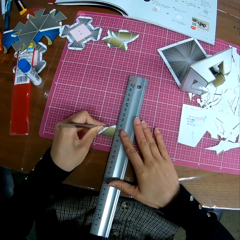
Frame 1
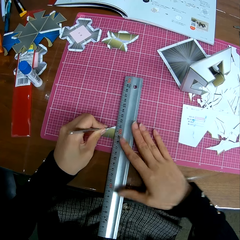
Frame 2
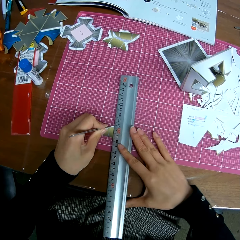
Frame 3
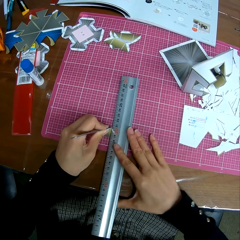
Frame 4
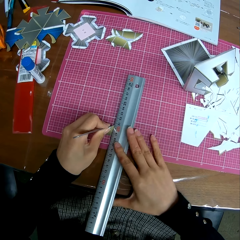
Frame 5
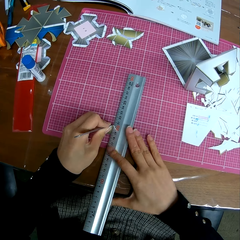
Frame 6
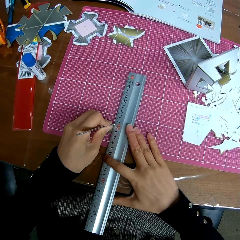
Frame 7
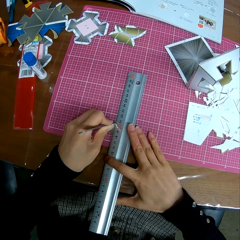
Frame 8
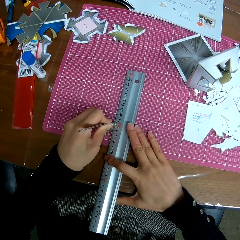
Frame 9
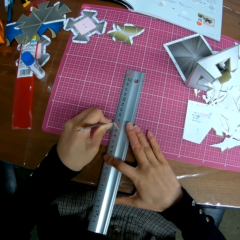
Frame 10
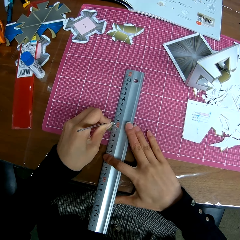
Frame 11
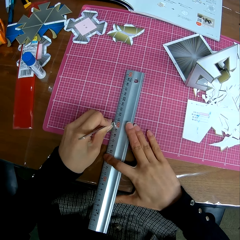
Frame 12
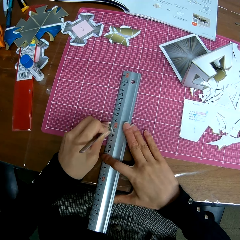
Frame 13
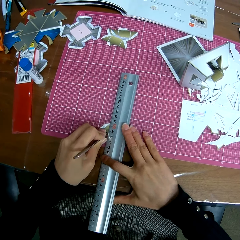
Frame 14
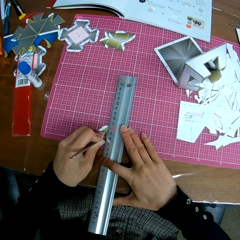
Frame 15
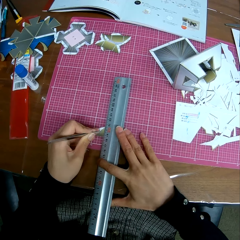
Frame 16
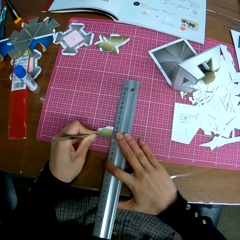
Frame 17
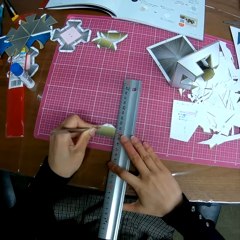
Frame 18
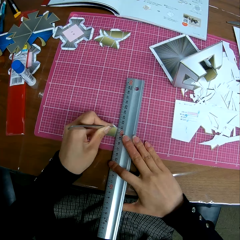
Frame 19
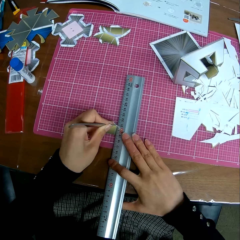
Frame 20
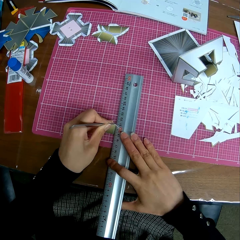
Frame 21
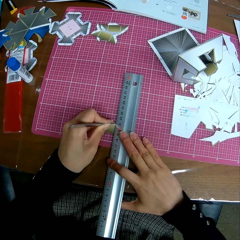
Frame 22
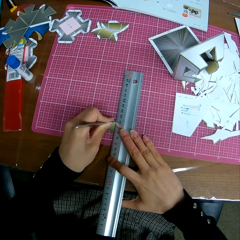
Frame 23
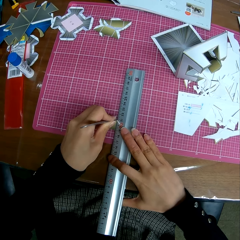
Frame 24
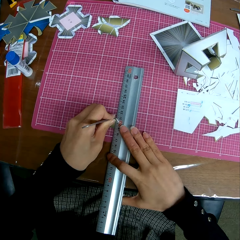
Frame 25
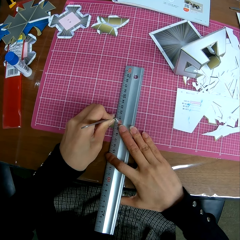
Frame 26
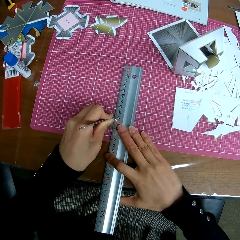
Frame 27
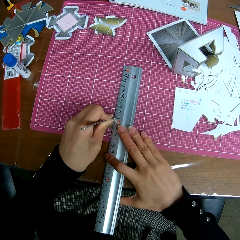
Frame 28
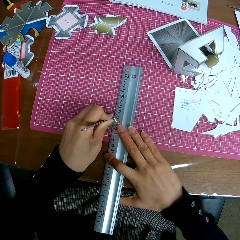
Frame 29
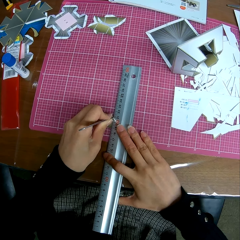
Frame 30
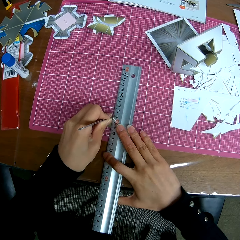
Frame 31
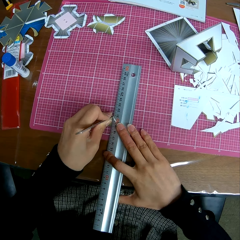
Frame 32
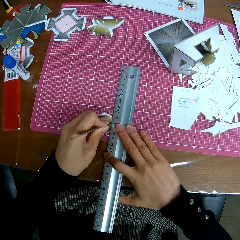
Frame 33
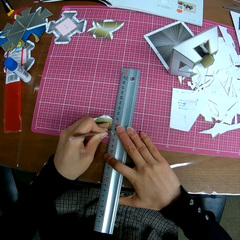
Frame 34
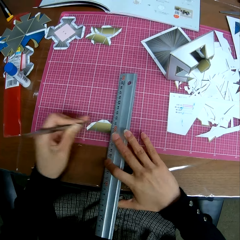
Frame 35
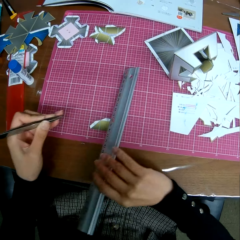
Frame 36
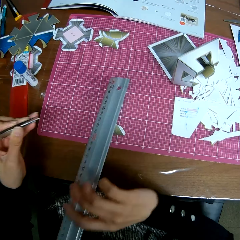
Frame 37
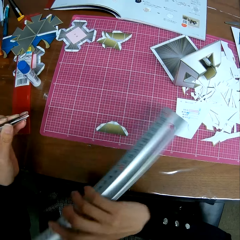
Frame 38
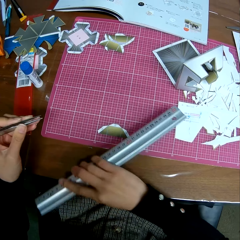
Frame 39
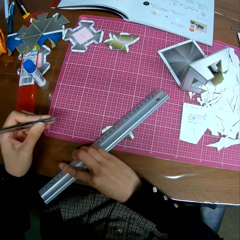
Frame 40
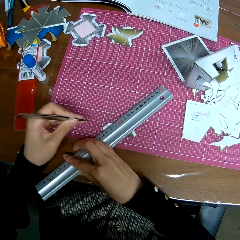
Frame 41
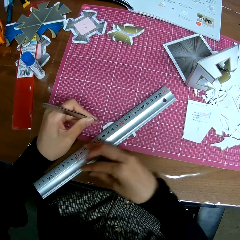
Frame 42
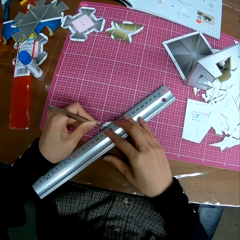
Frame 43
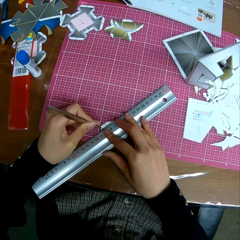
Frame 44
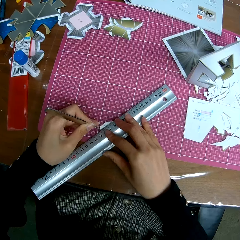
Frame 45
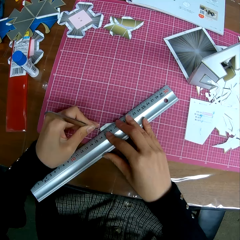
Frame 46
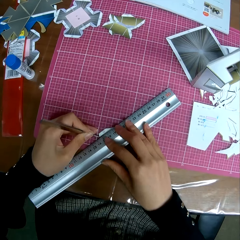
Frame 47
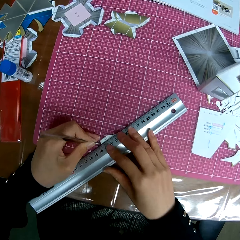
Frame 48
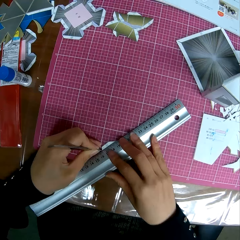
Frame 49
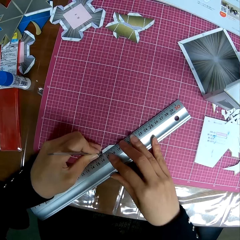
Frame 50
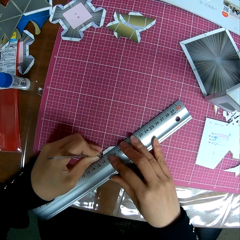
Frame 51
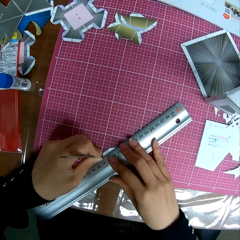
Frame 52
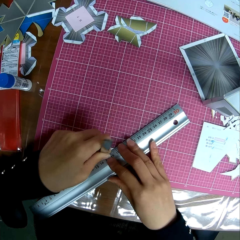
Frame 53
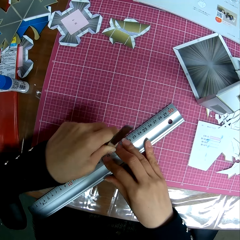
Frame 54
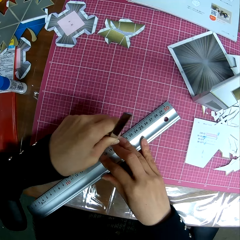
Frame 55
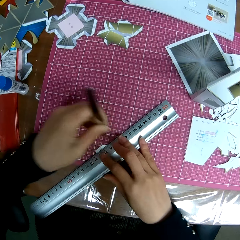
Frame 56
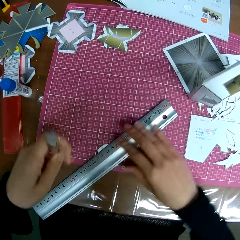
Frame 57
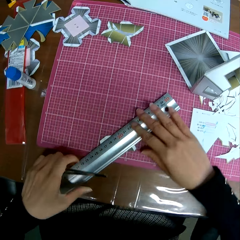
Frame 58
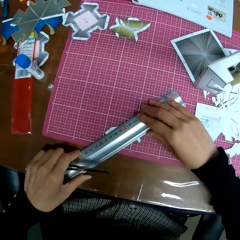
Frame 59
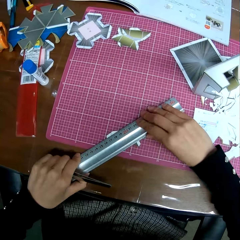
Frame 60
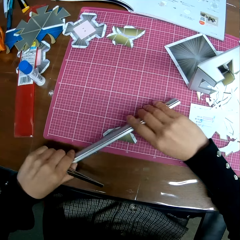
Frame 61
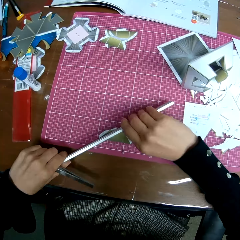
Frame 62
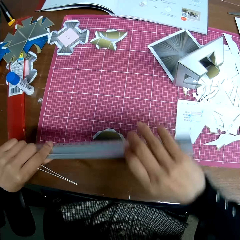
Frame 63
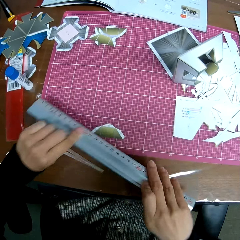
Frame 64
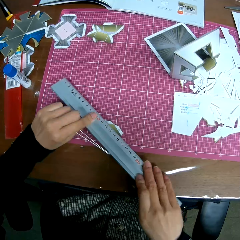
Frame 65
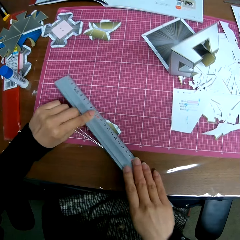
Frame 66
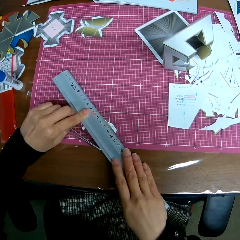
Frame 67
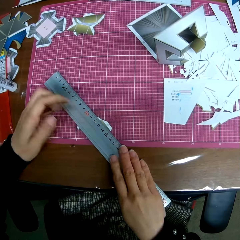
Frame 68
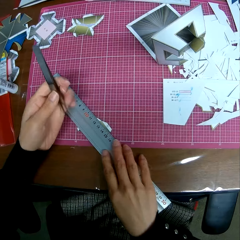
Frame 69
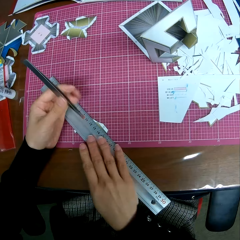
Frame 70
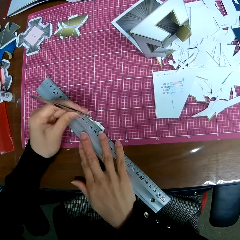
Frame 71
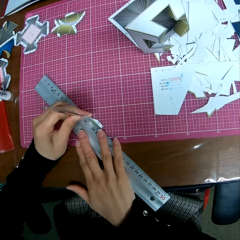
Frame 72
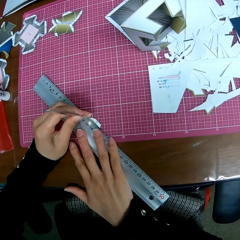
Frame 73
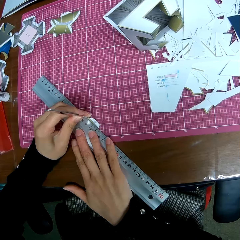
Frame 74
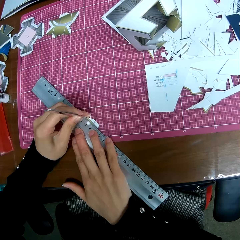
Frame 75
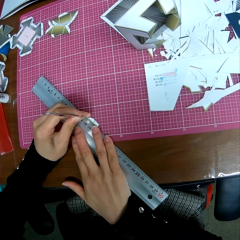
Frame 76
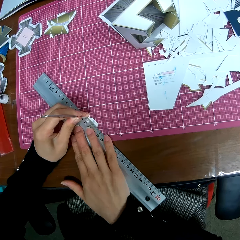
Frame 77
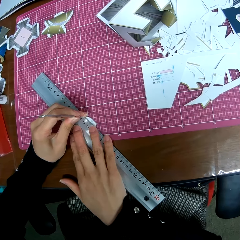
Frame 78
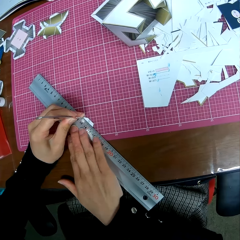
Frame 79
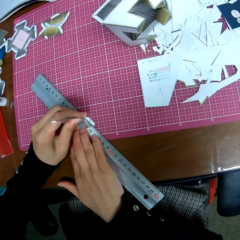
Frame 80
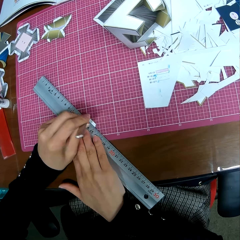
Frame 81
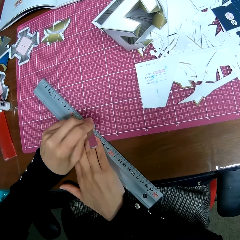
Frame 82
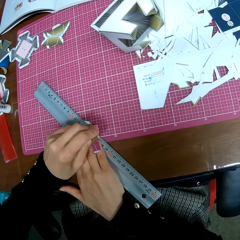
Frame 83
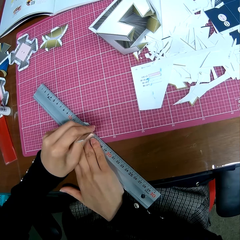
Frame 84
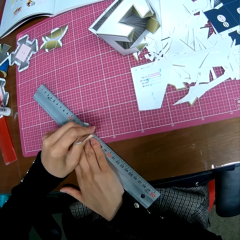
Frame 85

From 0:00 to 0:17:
The camera wearer sets a ruler on a small paper on a table with his right hand. He adjusts the ruler. He marks lines on the paper with a pair of tweezers in his left hand. He cuts a tangram with a scalpel. He moves the ruler to the right side of the tangram and cuts the tangram with the scalpel. He adjusts the ruler on the small paper. He picks up the ruler from a cutting mat and places the ruler on the tangram. He marks lines on the paper with the pair of tweezers in his left hand. He cuts the tangram with the scalpel. He picks up the ruler from the cutting mat. He re-positions the ruler on the paper. He turns the ruler and places the ruler on the tangram. He marks lines on the paper with the pair of tweezers in his left hand.

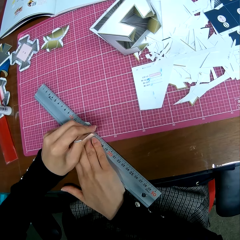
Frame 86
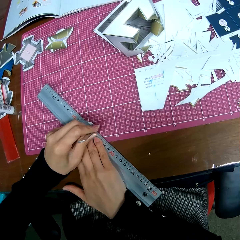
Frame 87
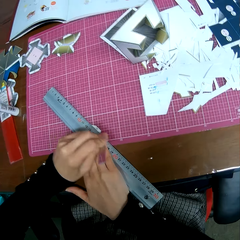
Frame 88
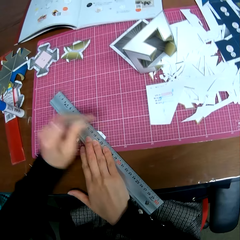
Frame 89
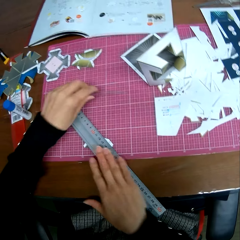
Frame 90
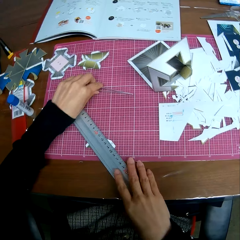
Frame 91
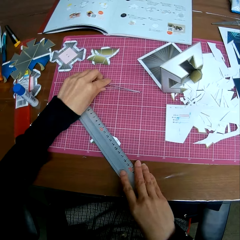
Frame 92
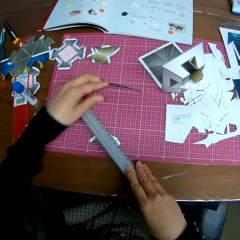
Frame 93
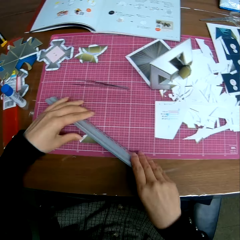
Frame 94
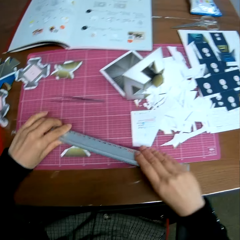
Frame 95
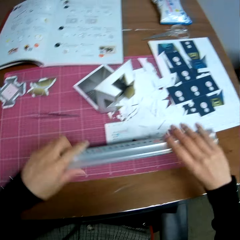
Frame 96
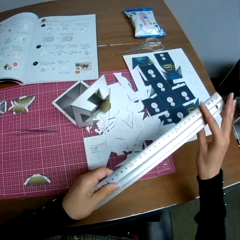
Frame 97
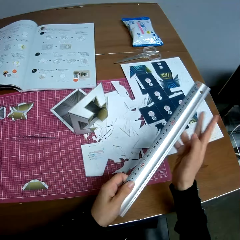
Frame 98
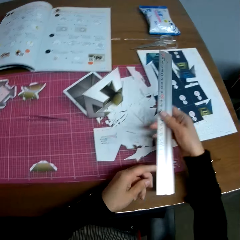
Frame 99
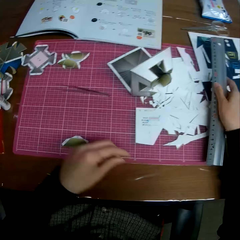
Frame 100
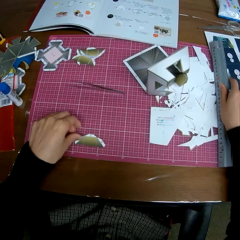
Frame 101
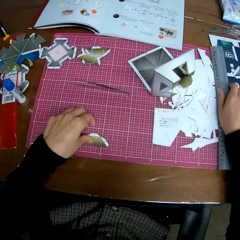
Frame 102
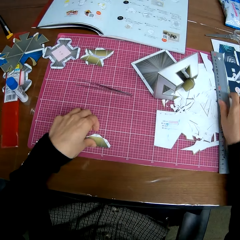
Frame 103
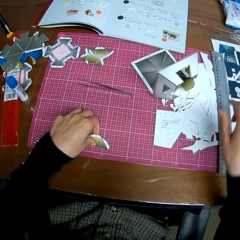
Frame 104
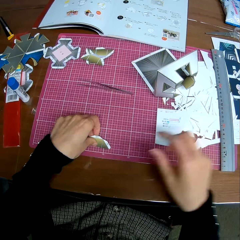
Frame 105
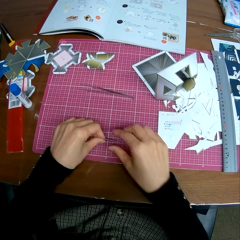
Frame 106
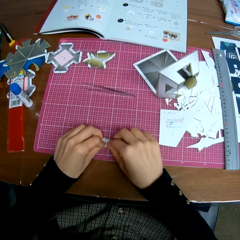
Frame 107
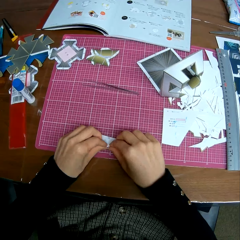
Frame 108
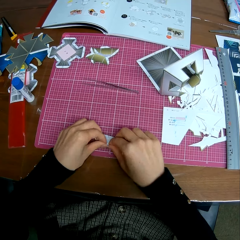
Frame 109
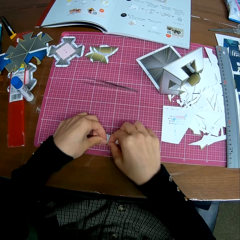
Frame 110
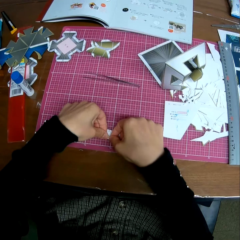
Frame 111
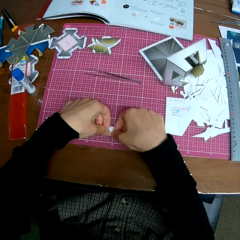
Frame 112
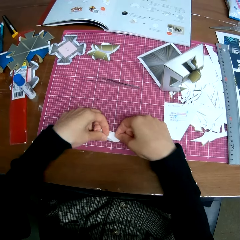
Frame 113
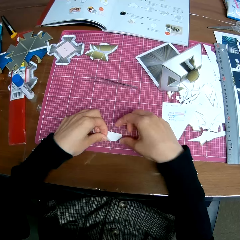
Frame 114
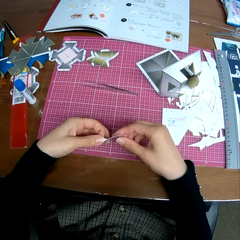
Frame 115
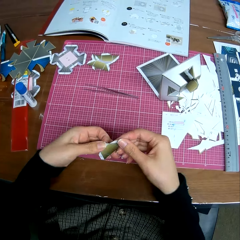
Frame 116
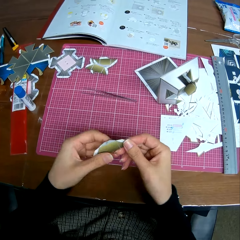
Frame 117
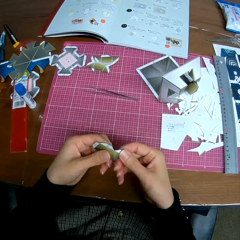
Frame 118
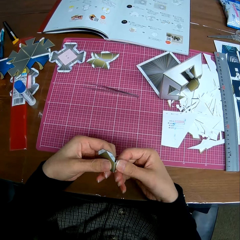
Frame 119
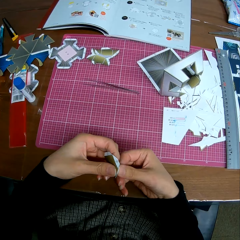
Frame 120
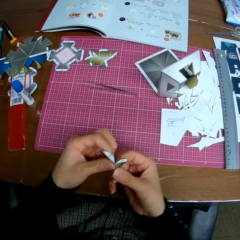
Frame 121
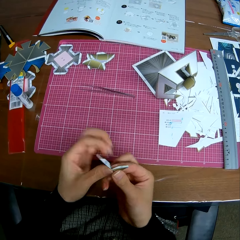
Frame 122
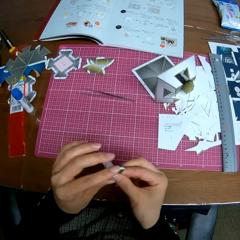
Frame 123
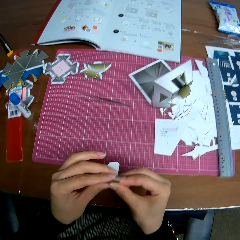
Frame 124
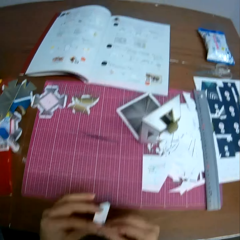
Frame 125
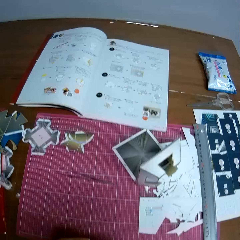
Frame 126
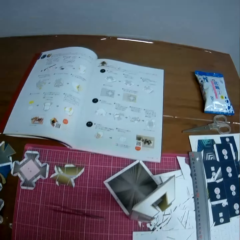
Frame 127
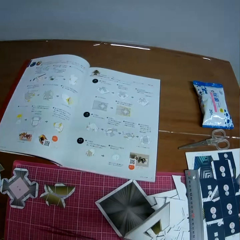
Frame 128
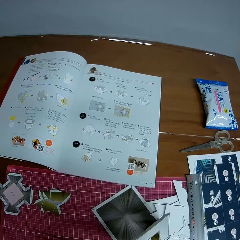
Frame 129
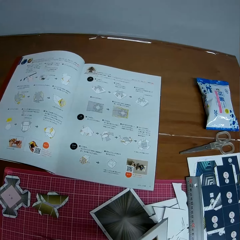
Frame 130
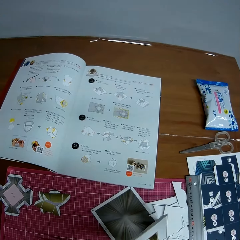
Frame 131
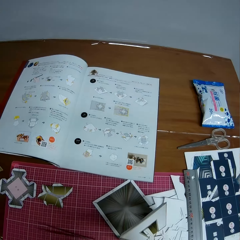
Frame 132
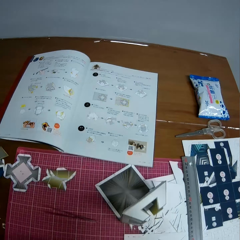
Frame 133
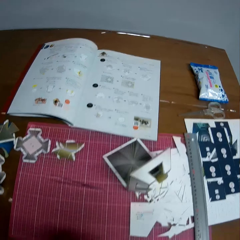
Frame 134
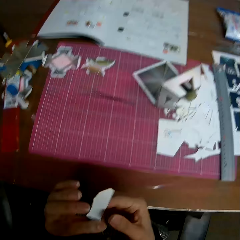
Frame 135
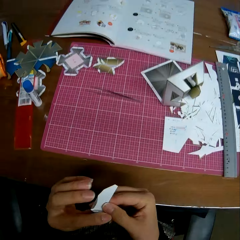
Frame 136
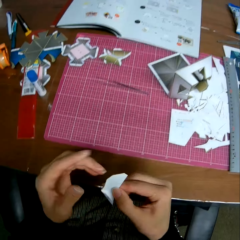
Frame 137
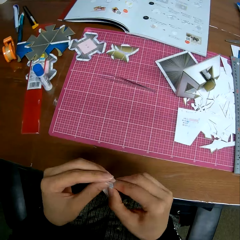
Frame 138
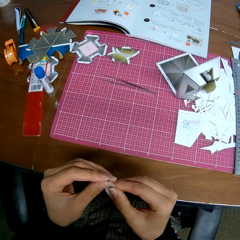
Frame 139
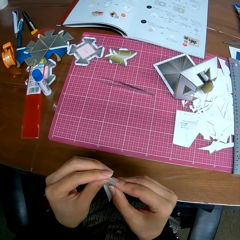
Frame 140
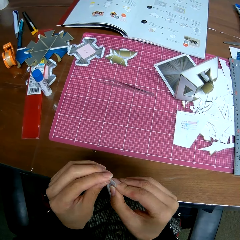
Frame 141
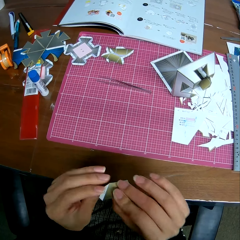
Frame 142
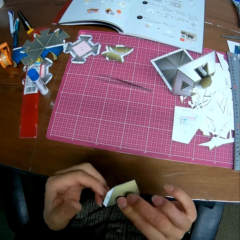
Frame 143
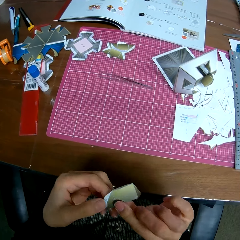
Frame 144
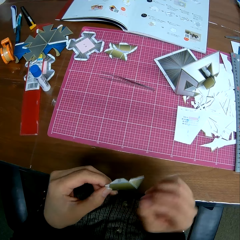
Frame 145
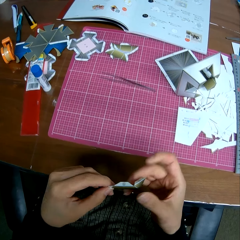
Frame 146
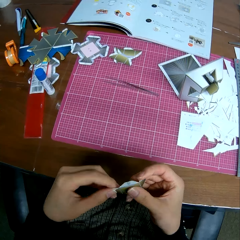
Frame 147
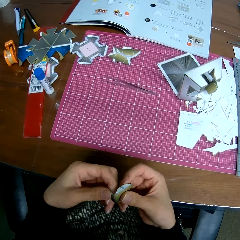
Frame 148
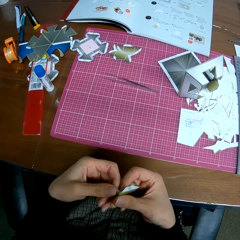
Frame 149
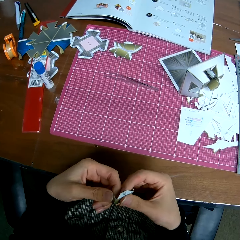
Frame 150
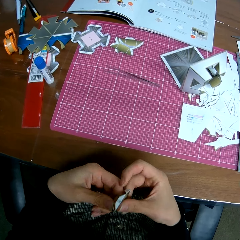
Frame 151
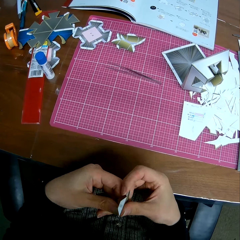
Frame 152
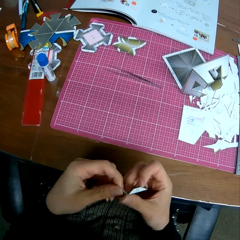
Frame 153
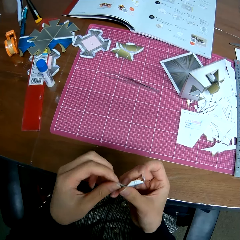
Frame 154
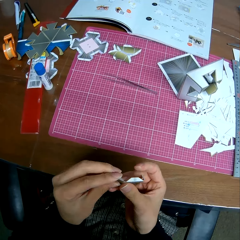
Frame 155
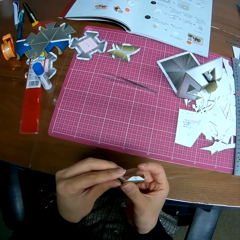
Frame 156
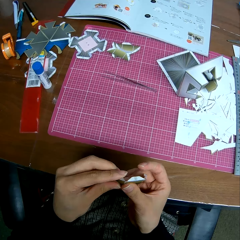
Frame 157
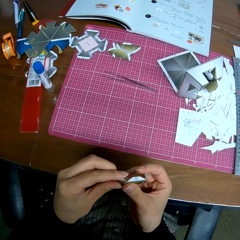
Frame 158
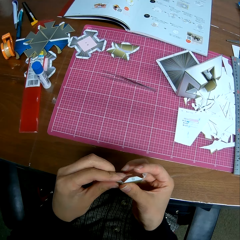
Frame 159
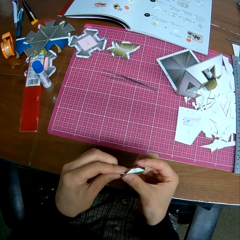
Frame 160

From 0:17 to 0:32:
The camera wearer cuts the tangram with a scalpel. He drops the tweezers or scalpel on the table. He picks up the ruler from the table with his two hands and drops the ruler on some cut paper pieces on the table. He holds the small paper with his left hand. He turns the tangram on a cutting mat. He folds the edges of the paper with his two hands. He picks up the tangram from the cutting mat, folds the tangram and turns the tangram. He looks at a textbook in front of him. He turns the tangram and folds the tangram.
